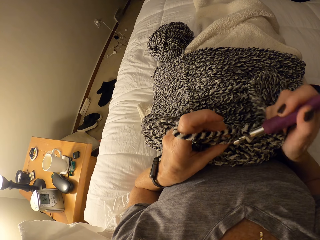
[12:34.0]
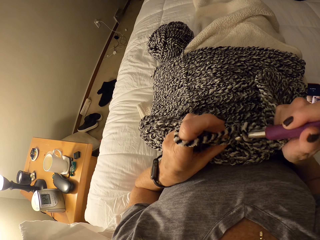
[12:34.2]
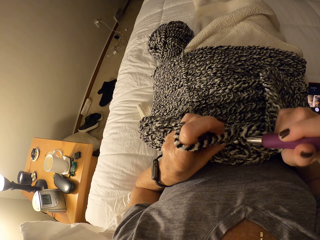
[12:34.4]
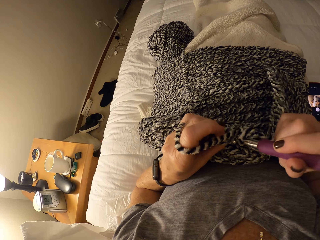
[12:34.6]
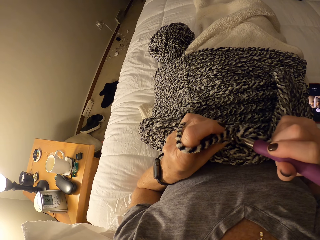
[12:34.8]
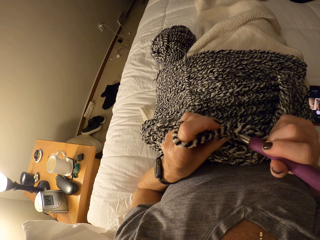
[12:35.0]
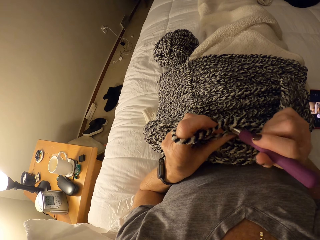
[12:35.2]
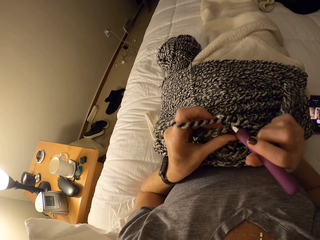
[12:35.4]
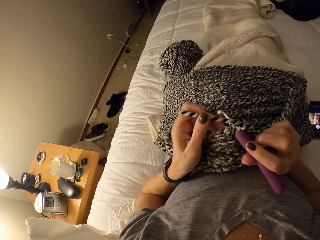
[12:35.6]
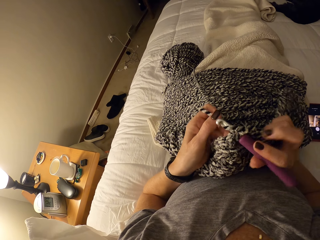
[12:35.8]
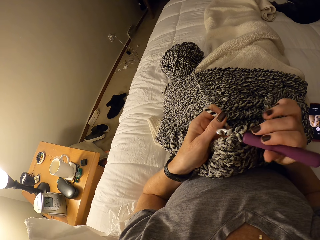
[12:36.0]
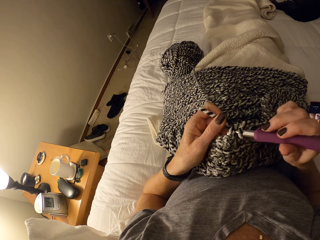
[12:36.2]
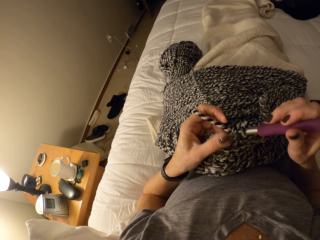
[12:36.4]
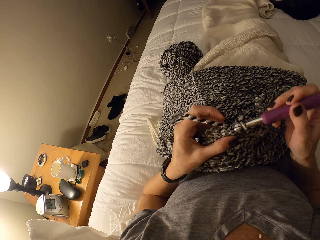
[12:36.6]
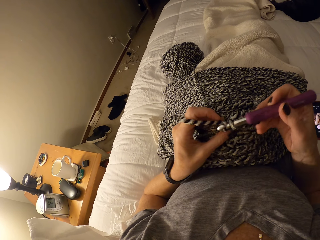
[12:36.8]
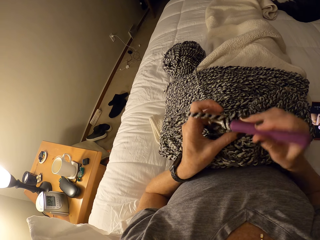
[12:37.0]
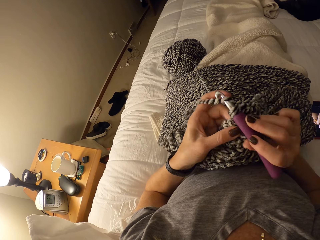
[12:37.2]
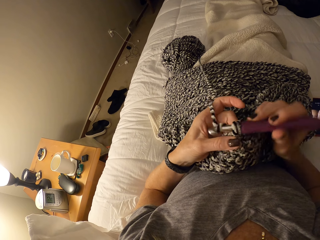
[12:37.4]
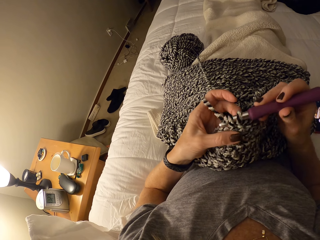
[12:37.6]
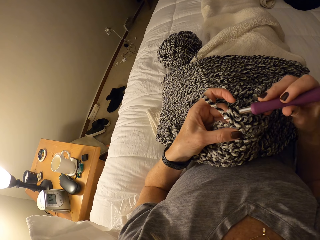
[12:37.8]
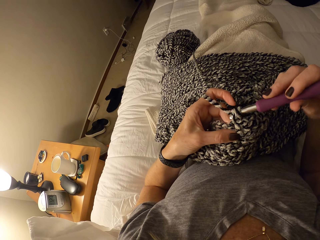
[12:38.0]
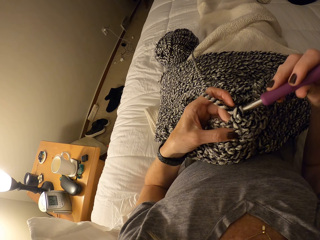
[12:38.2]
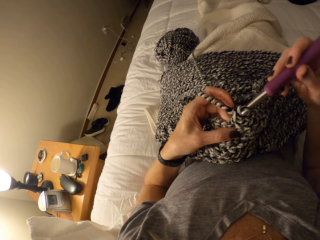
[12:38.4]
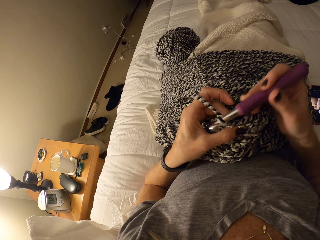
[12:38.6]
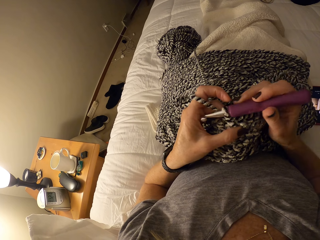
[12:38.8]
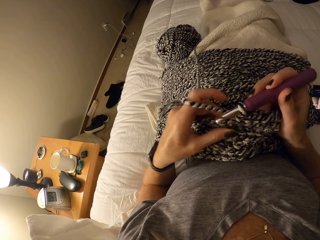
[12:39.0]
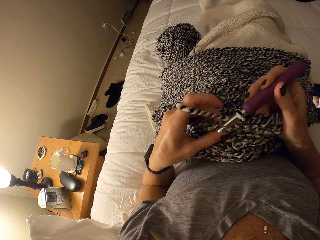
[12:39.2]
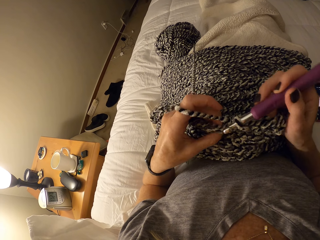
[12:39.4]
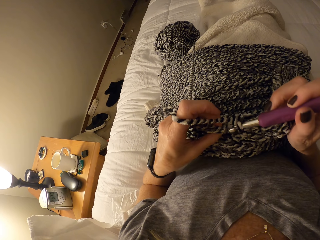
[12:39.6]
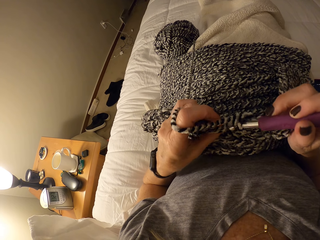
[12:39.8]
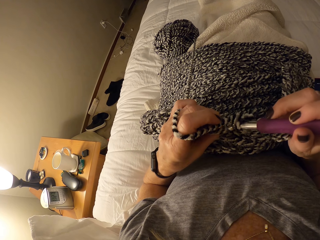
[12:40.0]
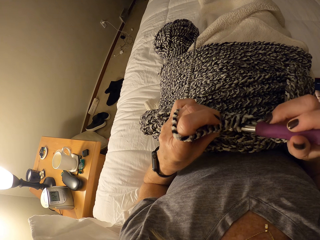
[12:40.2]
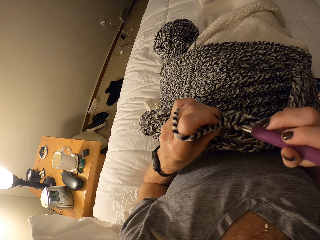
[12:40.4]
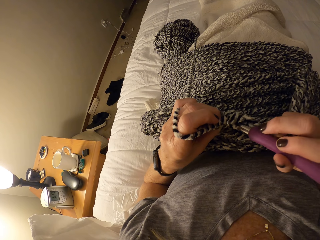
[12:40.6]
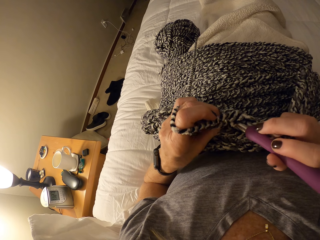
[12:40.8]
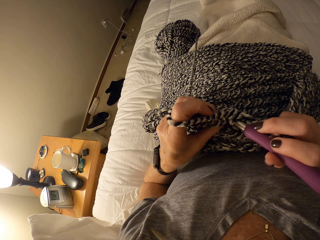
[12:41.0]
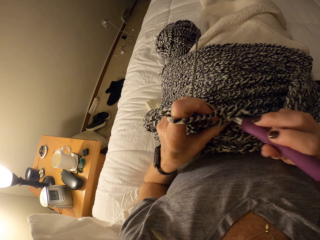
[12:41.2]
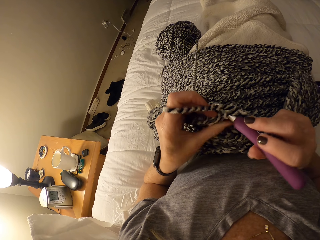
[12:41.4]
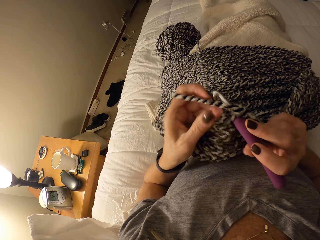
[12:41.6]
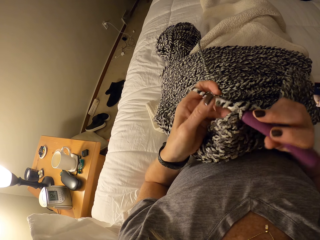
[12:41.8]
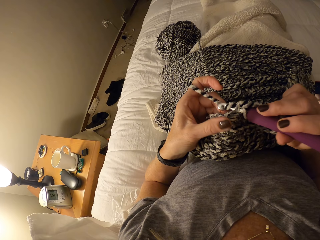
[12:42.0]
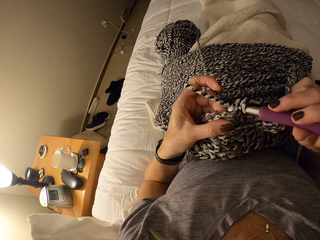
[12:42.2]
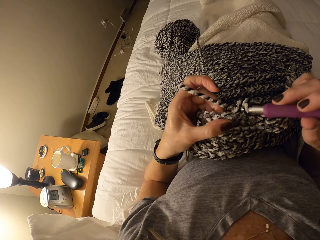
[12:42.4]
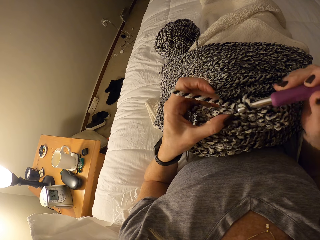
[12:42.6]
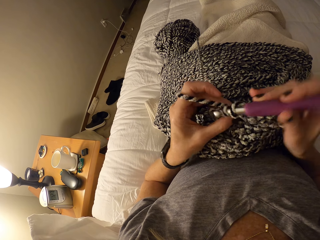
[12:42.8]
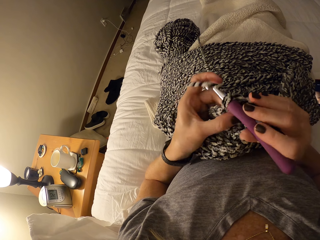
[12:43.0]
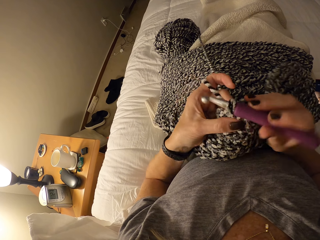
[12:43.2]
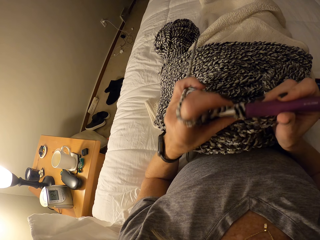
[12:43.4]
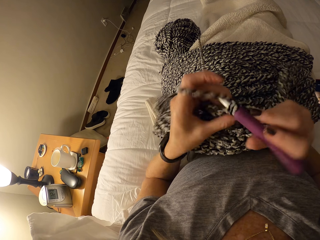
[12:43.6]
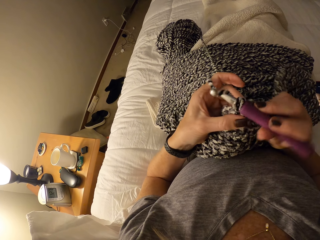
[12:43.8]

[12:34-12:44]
The camera wearer crochets a garment using a yarn and a hook.

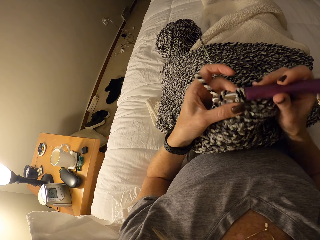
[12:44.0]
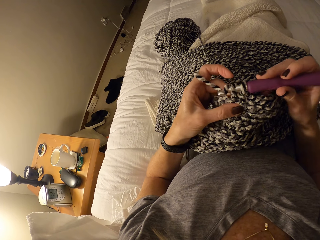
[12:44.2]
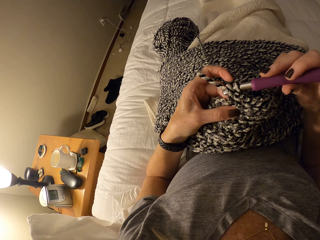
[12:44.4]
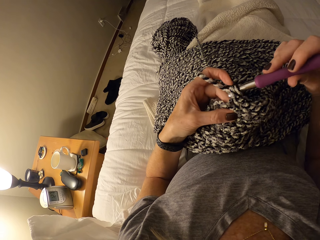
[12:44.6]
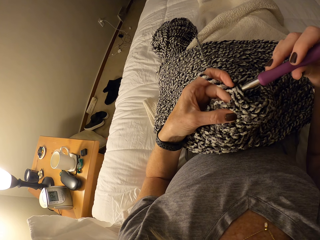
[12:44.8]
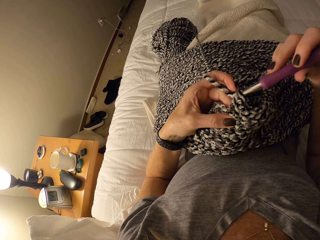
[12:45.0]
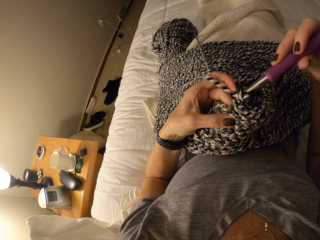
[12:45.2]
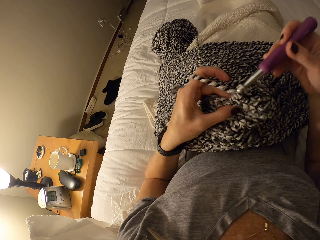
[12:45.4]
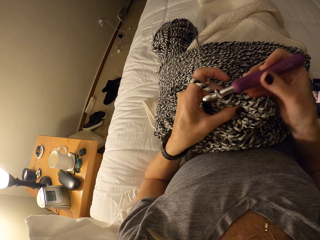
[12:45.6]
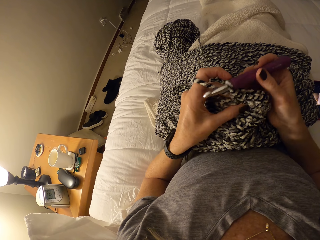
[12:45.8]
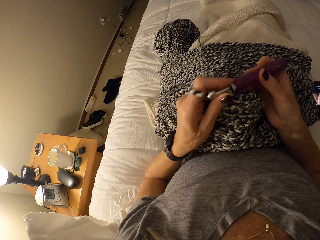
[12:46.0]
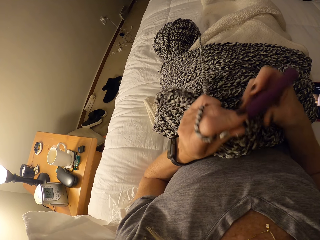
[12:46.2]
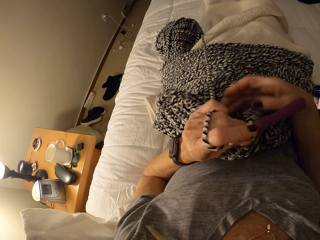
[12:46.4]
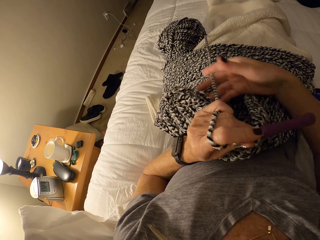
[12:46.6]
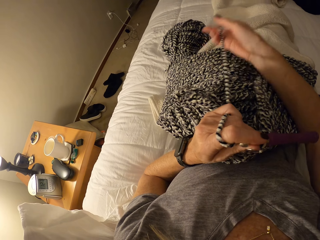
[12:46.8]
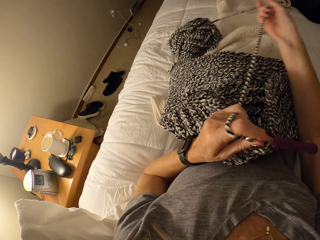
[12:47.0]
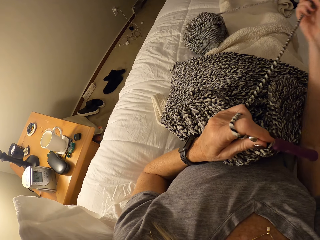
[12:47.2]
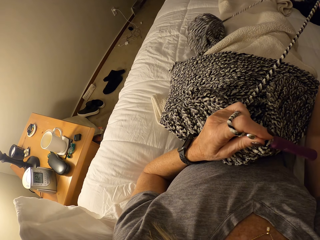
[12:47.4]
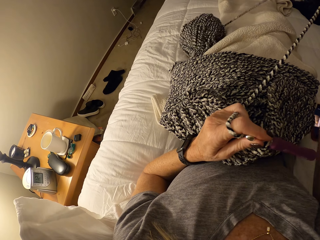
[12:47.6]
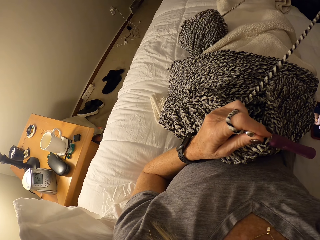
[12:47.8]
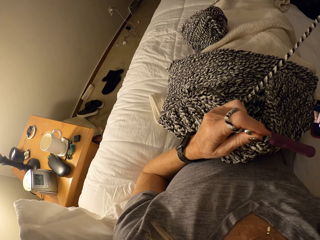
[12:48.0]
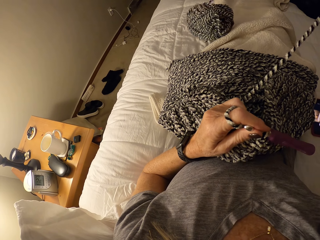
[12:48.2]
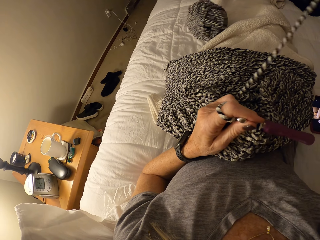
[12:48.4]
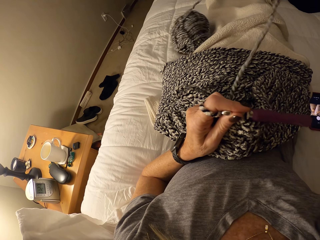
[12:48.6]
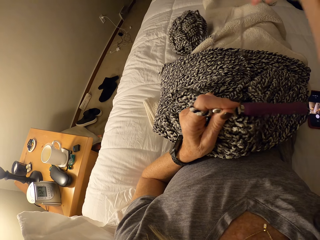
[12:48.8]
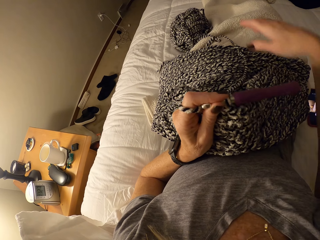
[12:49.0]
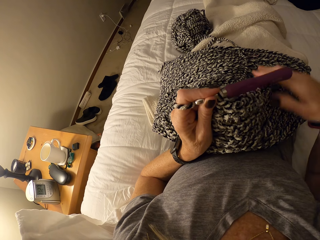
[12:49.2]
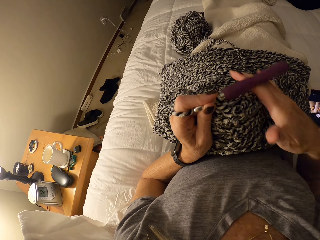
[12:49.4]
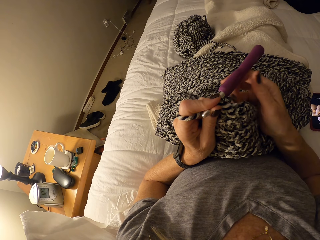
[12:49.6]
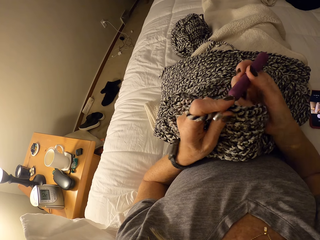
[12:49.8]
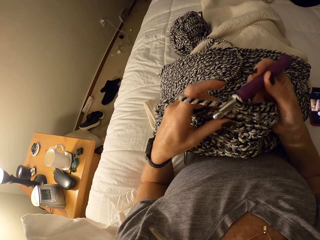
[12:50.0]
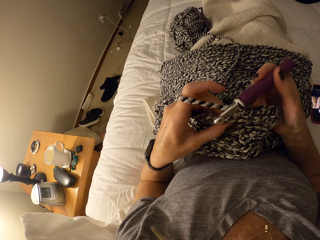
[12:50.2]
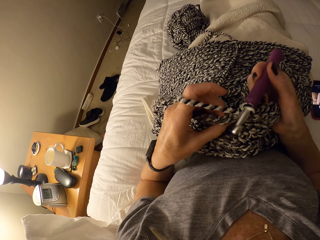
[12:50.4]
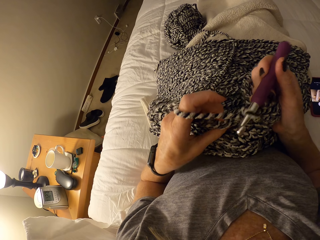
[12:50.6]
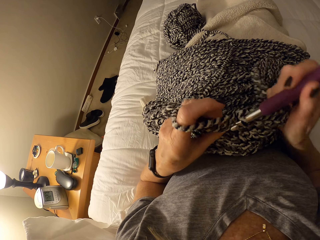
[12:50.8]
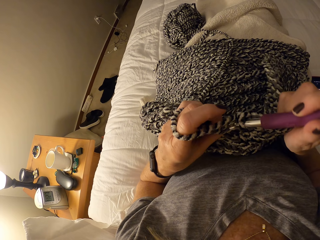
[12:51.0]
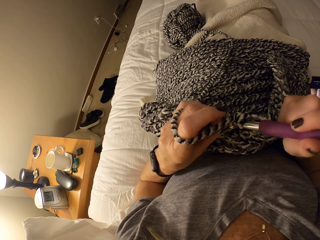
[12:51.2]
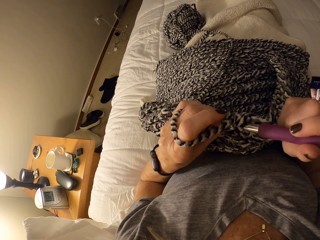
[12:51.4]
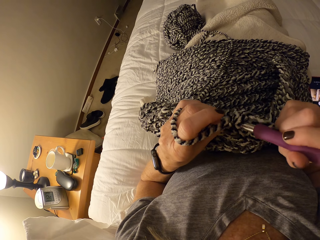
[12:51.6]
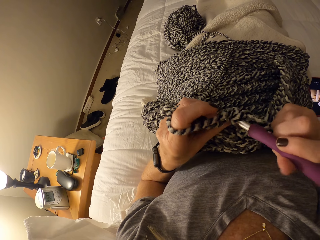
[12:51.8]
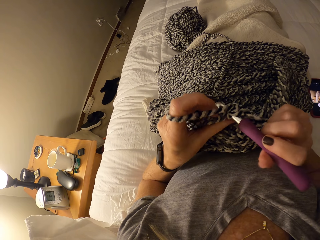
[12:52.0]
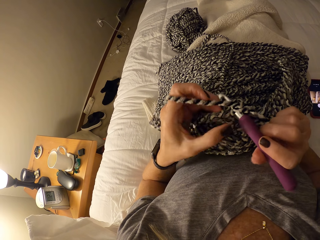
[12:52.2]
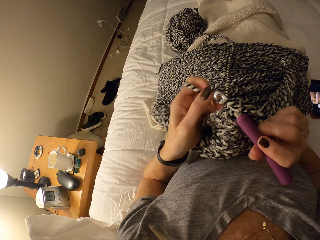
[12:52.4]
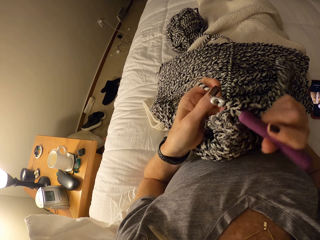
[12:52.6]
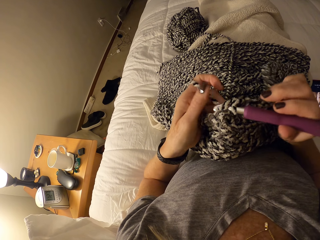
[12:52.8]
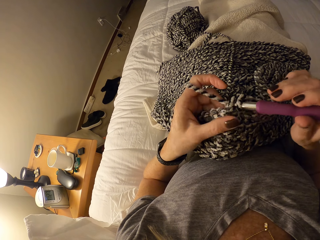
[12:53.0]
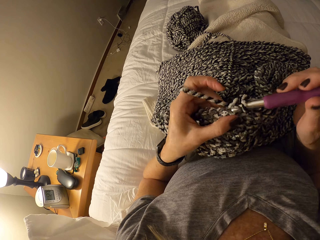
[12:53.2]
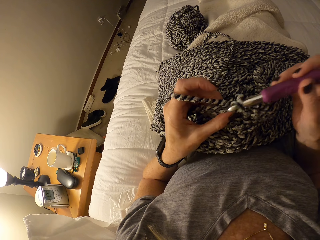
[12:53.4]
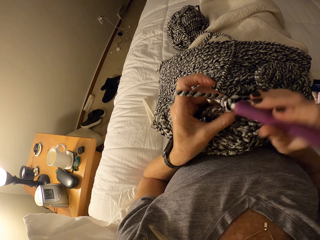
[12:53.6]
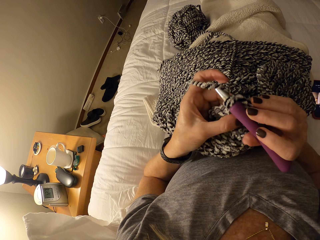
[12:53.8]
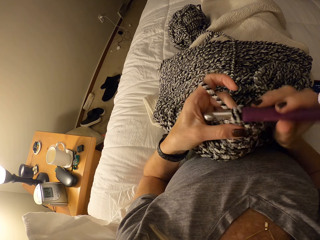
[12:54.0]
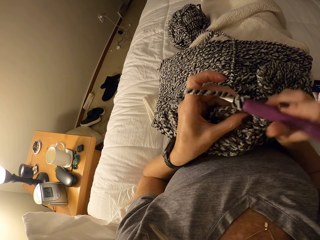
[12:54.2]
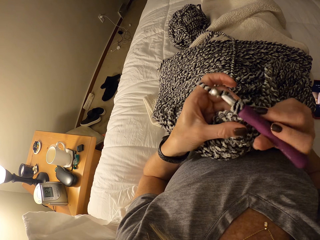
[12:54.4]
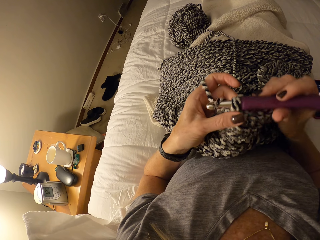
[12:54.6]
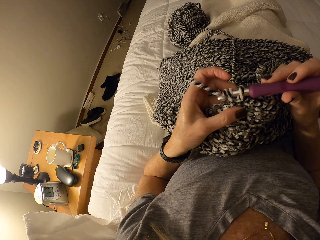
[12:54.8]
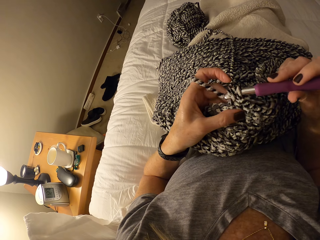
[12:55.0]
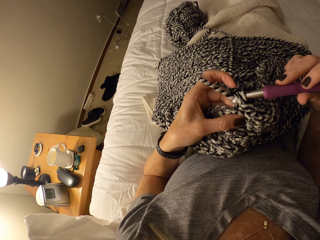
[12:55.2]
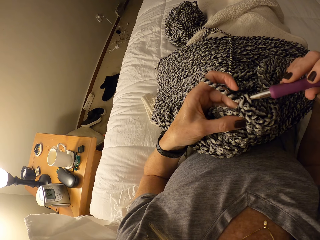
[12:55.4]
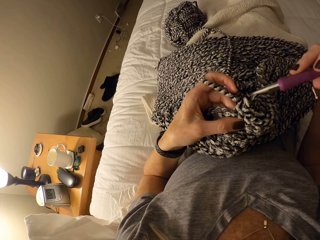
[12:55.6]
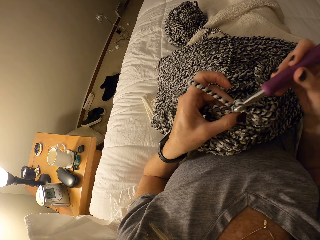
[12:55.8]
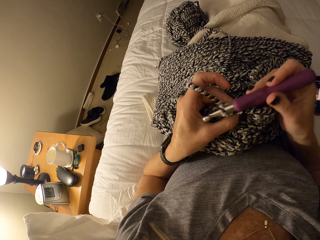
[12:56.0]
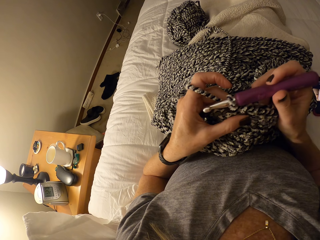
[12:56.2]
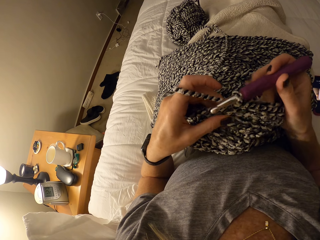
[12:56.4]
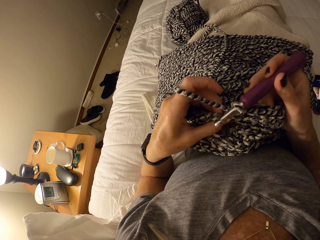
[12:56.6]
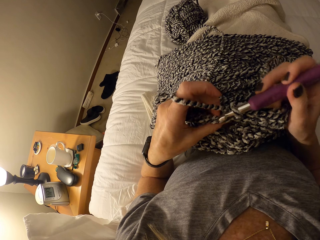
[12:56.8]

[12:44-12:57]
The camera wearer passes the crochet hook in her right hand to her left hand. She pulls the cotton yarn on the bed with her right hand. She passes the crochet hook in her left hand to her right hand. She crochets a garment using the yarn and the hook.
